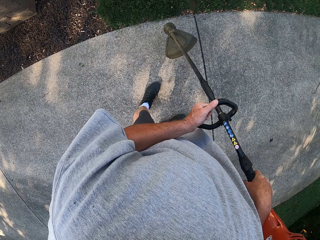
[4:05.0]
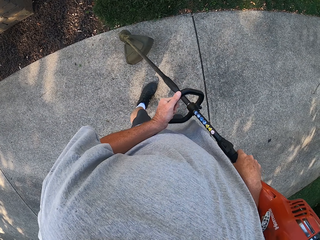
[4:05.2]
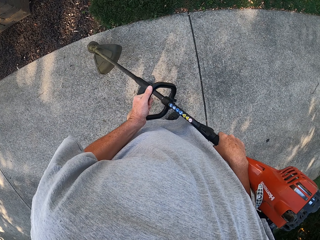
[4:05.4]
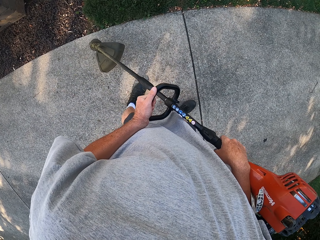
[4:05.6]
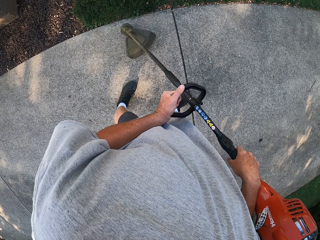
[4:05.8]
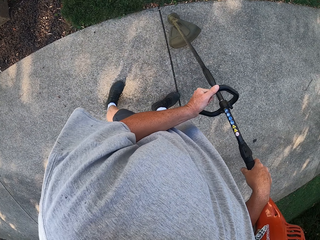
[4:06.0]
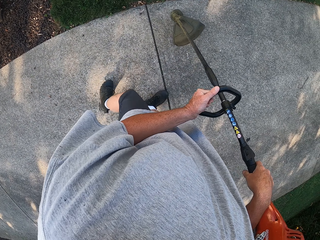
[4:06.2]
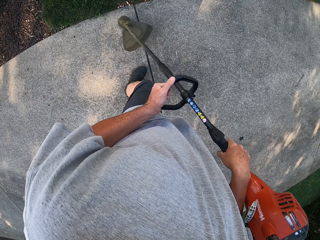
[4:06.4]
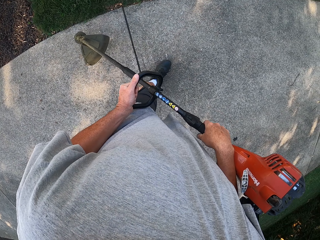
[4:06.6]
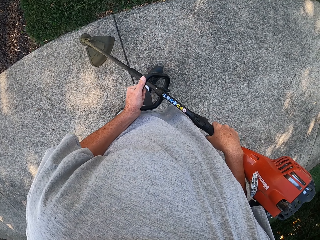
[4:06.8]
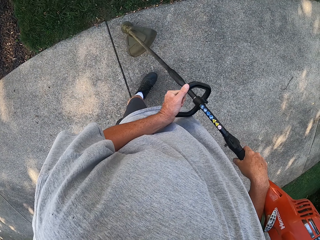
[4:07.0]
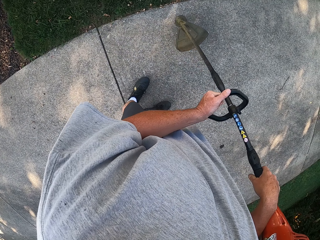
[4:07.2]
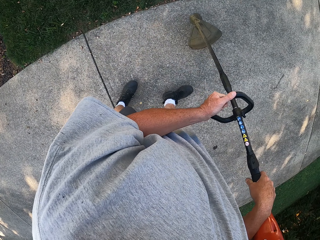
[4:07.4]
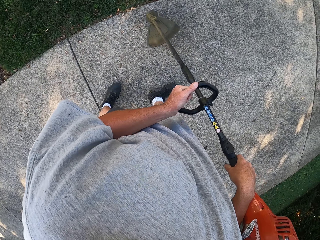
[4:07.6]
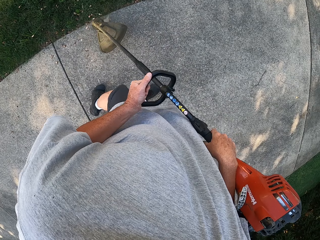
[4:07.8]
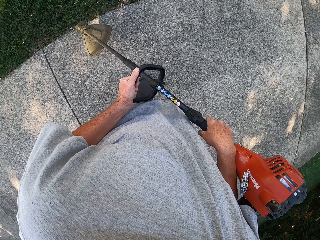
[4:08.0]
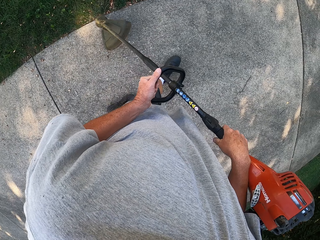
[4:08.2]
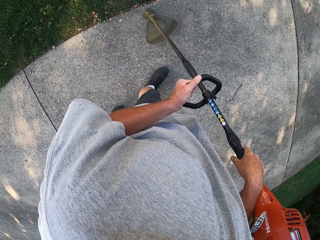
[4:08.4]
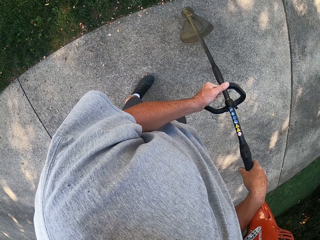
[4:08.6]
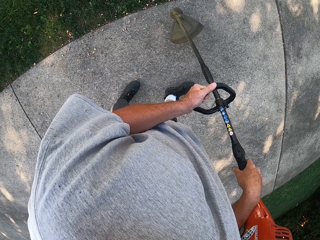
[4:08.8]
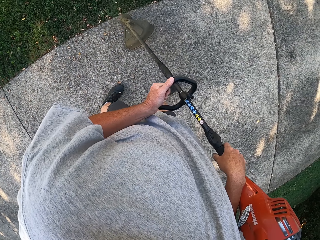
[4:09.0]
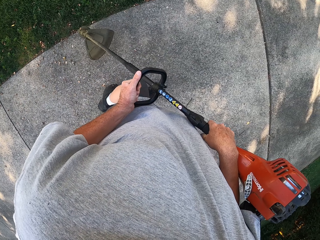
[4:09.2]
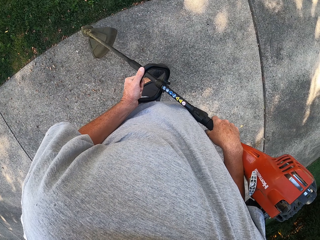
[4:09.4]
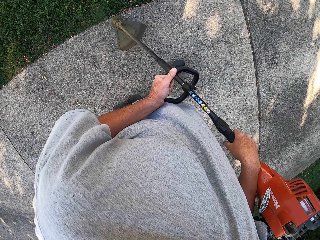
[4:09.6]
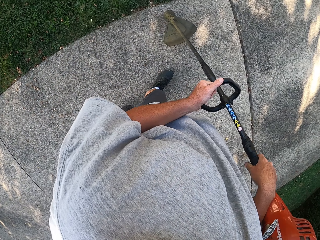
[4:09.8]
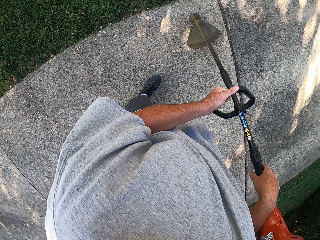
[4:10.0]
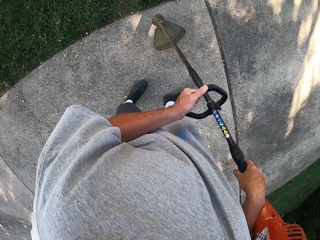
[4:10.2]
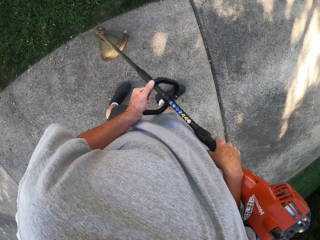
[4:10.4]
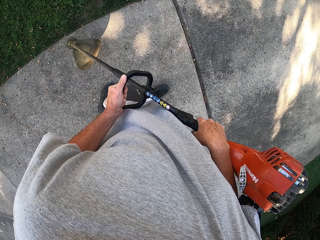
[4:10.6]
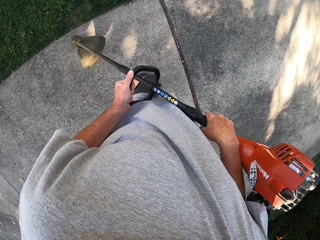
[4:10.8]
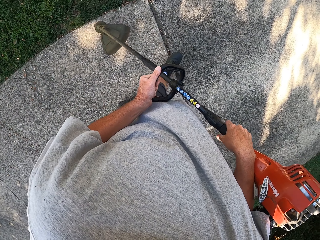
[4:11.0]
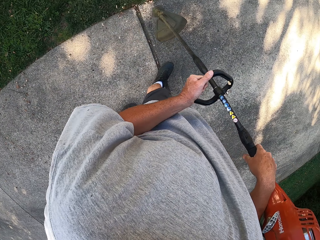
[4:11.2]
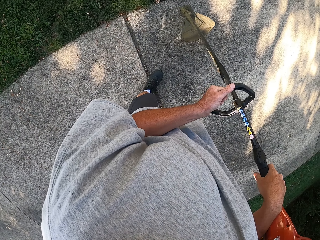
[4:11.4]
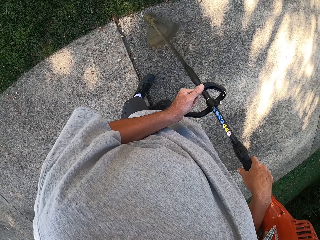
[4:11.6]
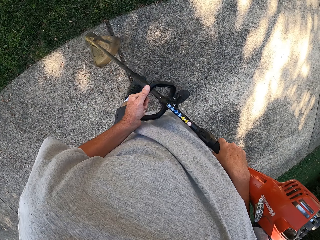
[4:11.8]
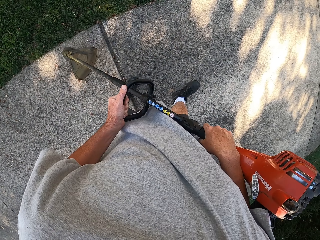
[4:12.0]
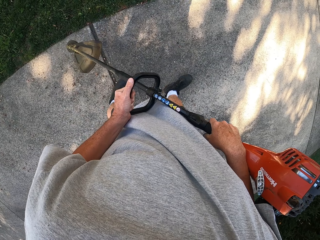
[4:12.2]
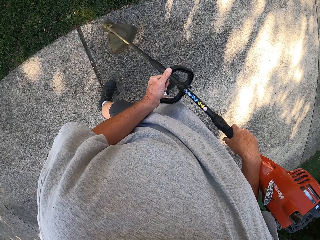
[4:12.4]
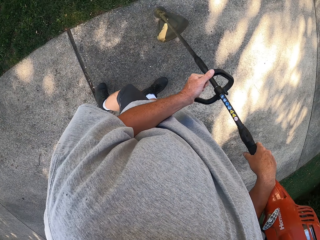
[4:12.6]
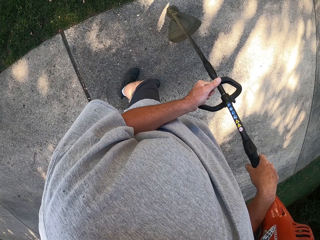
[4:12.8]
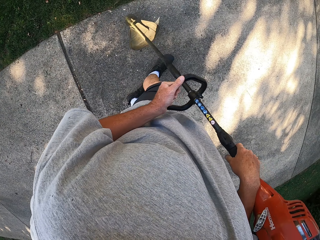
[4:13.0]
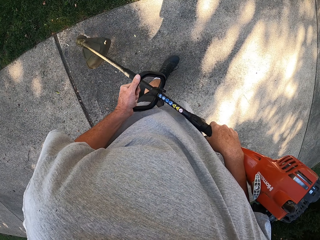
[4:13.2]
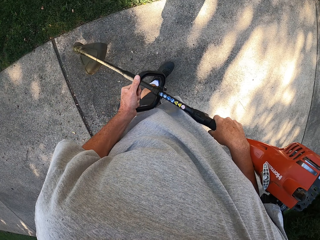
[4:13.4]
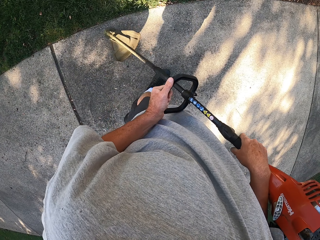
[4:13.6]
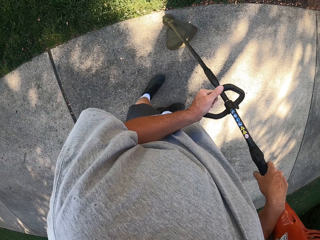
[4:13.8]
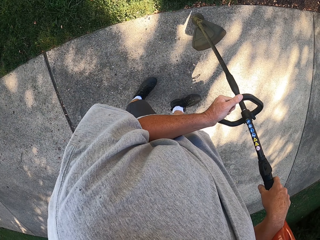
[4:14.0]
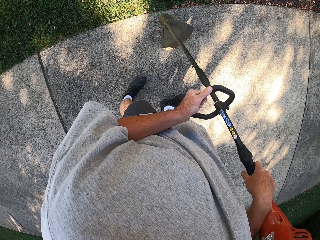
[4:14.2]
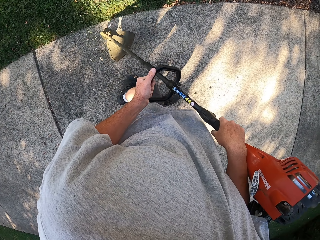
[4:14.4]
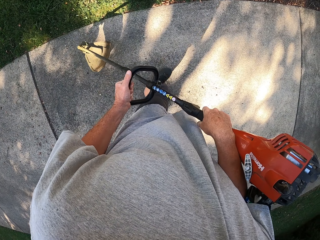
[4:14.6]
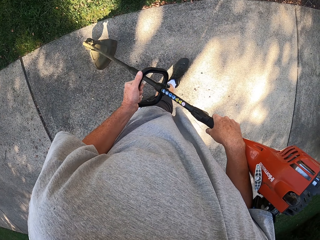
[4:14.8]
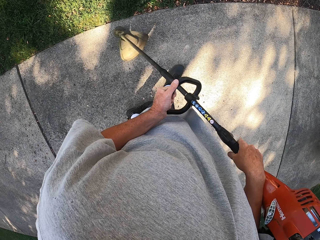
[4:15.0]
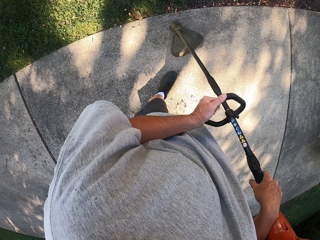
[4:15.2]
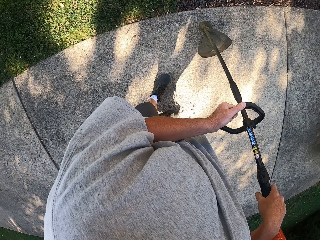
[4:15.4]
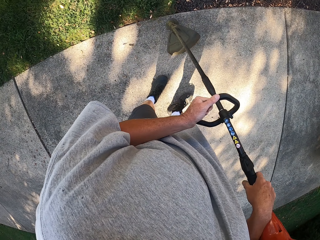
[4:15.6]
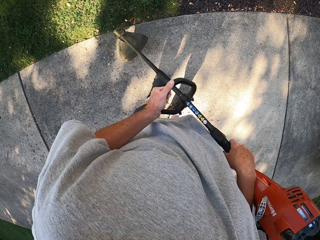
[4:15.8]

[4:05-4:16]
The camera wearer mows the grass around the compound using the hand mower as they walk. They trim the grass as they walk, repeatedly.

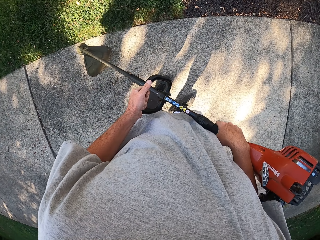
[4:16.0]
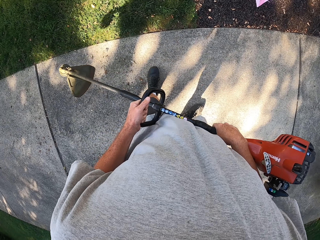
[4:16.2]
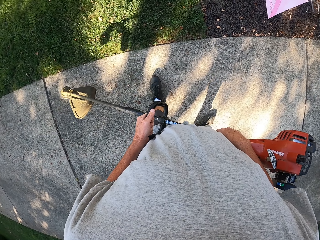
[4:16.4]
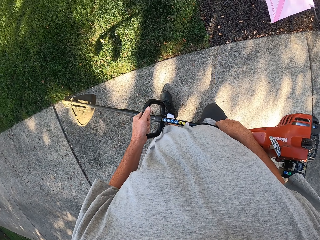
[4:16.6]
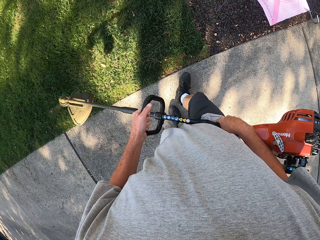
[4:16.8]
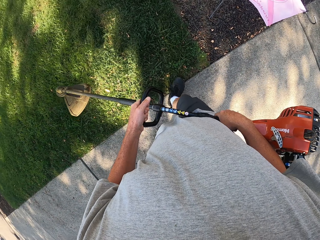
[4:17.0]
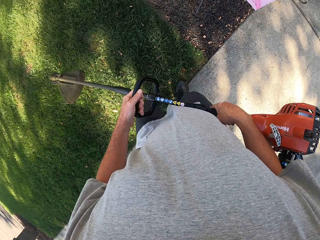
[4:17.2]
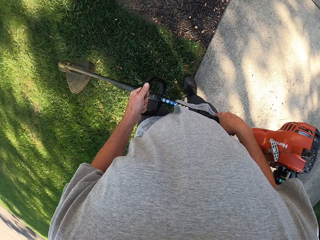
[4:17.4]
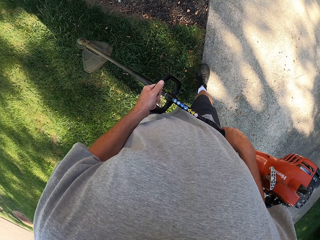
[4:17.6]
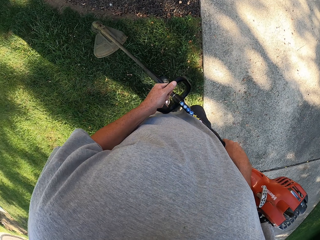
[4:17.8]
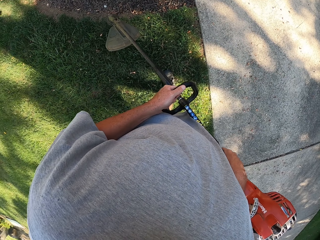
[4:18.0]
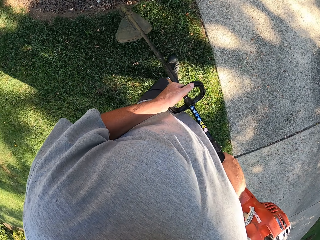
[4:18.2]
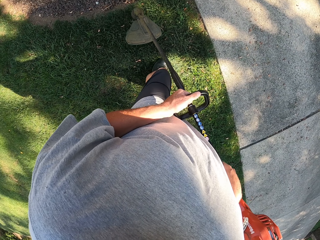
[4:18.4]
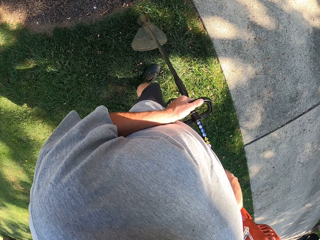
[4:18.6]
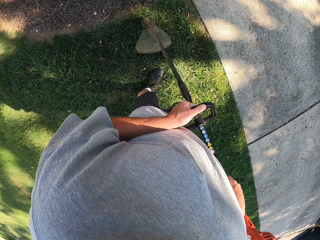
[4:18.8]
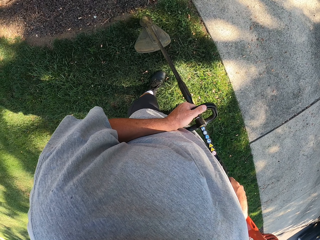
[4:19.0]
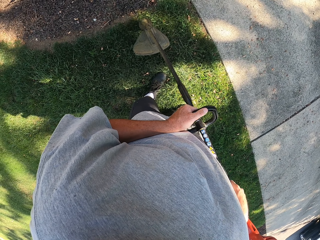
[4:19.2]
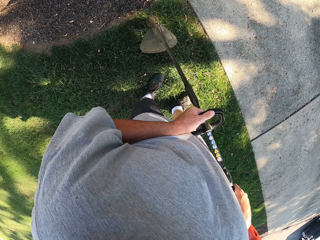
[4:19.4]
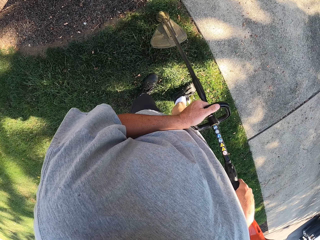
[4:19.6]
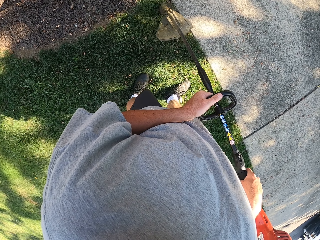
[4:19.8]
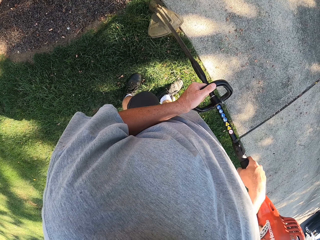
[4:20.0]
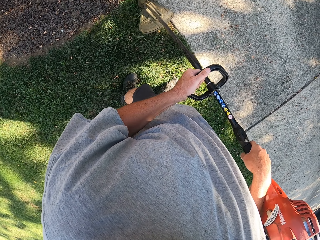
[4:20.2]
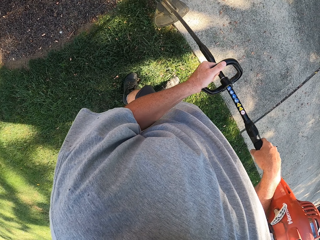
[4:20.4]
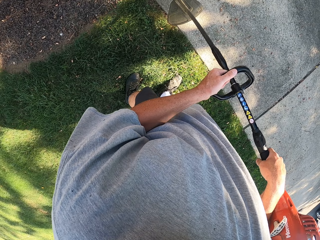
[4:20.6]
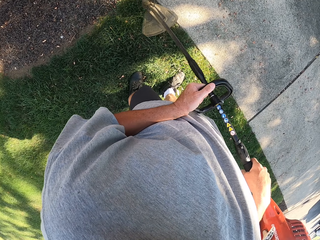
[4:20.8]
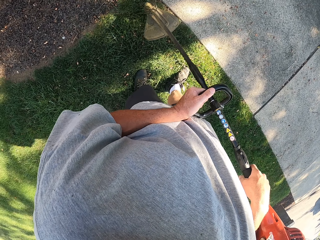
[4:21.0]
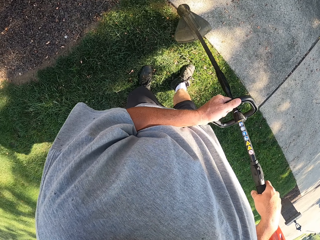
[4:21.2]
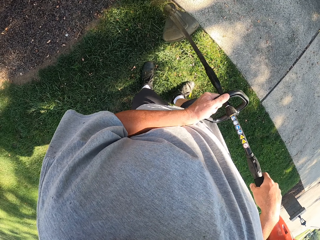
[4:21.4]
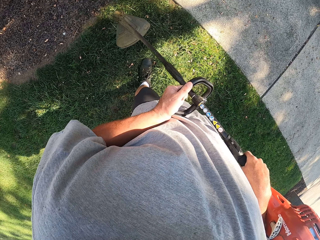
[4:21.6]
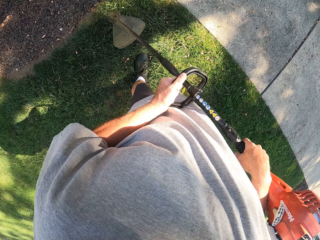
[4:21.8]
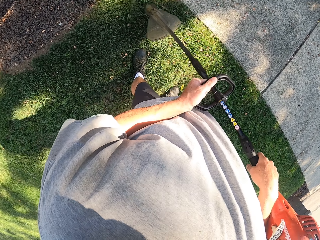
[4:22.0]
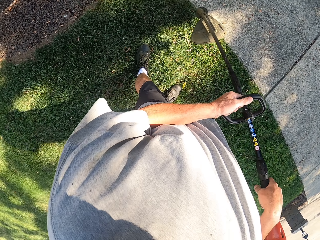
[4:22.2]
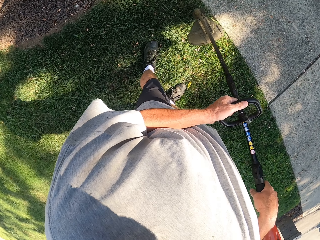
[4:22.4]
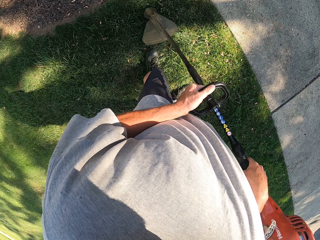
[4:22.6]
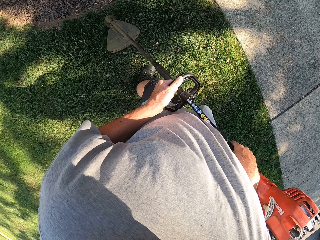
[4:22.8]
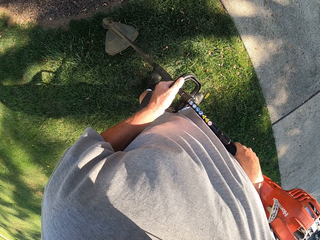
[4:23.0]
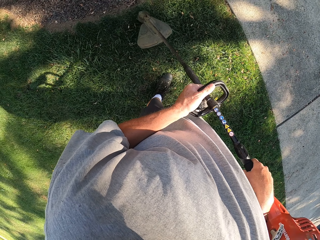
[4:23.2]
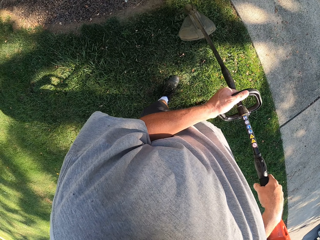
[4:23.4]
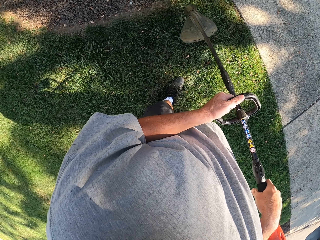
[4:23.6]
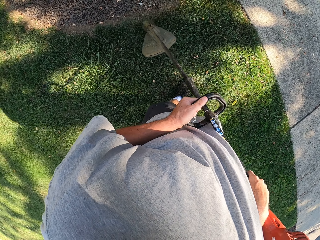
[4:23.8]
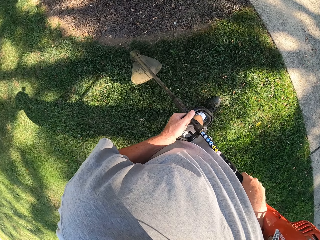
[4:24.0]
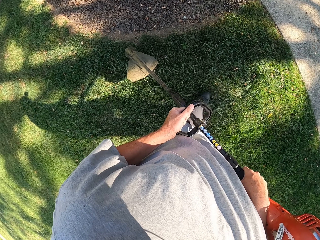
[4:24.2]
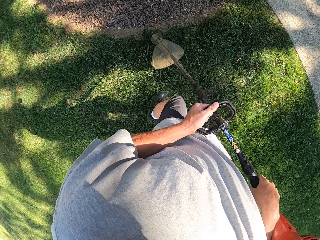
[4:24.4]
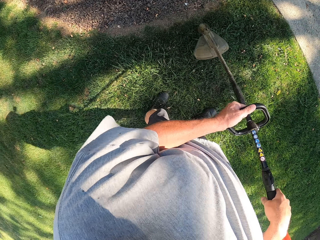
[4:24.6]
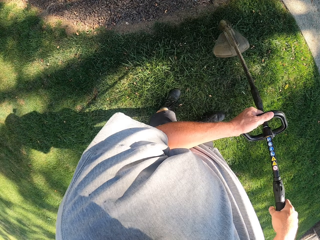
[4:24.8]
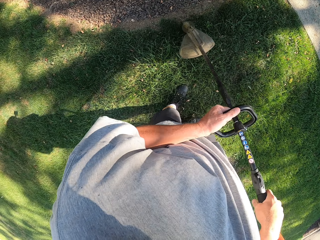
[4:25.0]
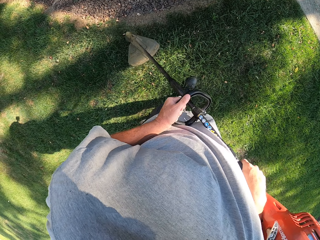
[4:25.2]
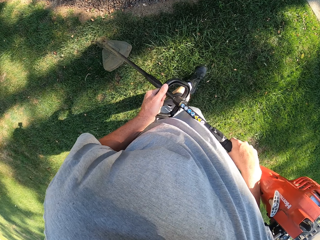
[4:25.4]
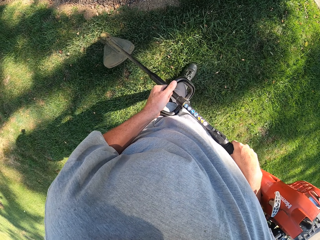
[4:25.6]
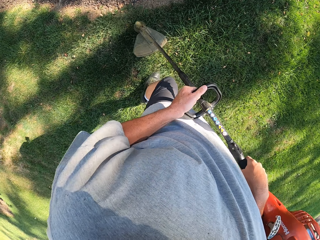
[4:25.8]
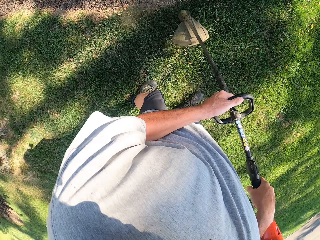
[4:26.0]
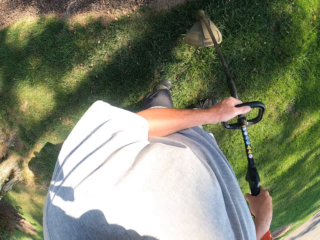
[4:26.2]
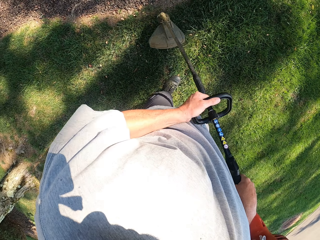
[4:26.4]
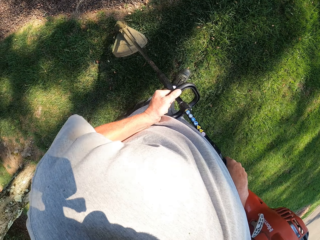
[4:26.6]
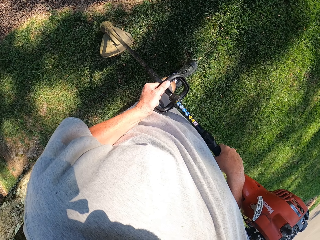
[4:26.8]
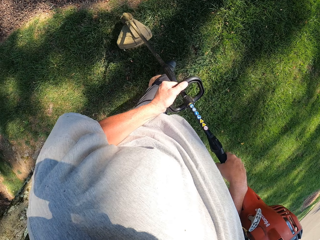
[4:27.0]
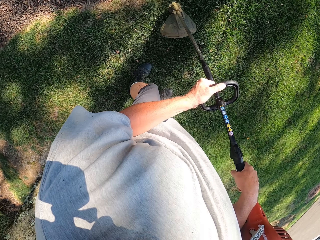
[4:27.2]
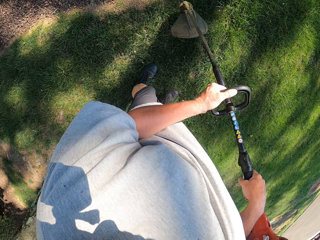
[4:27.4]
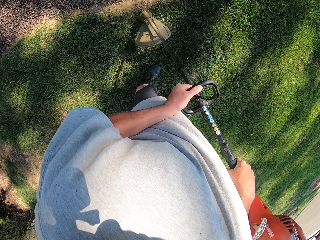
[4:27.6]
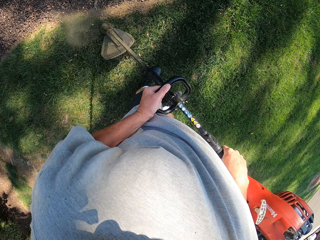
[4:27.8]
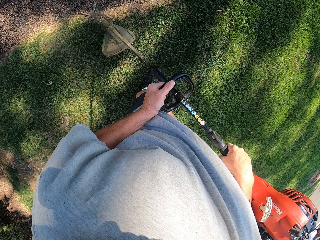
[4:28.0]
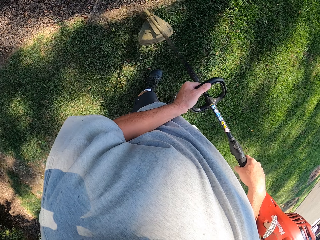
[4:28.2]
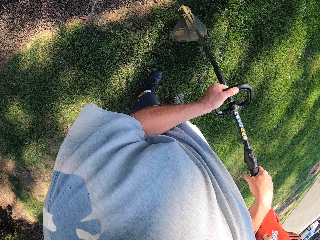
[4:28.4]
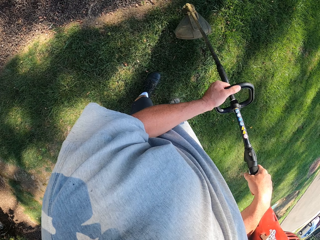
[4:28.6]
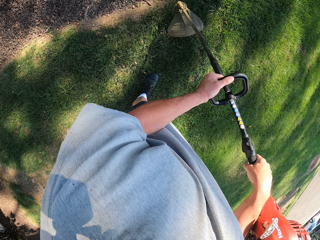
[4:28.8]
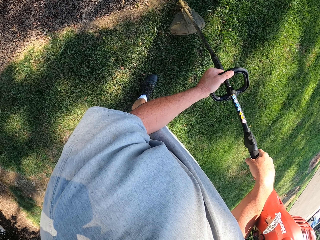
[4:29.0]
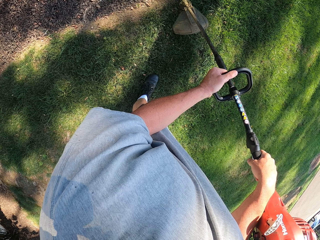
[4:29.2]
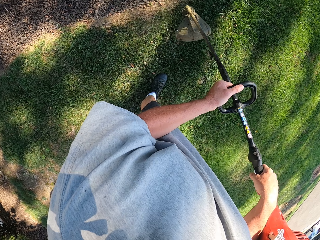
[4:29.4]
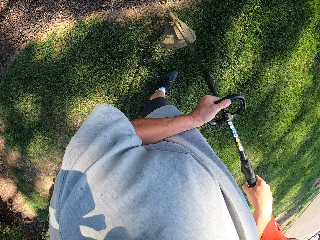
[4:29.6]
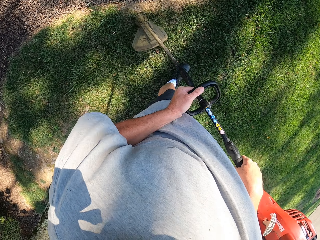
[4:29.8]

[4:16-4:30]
The camera wearer trims the grass as they walk. They trim the grass as they walk, repeatedly.
